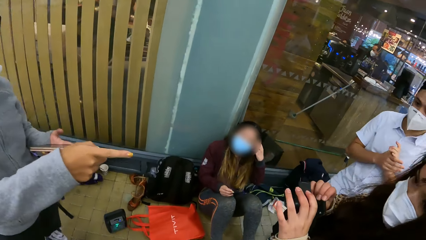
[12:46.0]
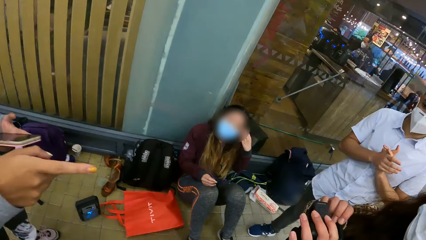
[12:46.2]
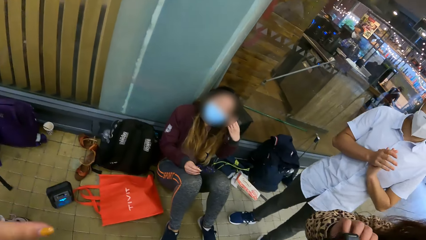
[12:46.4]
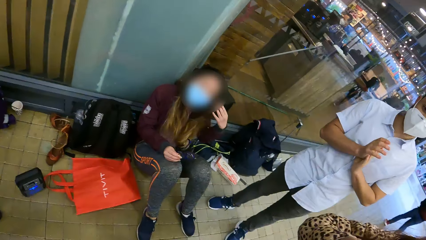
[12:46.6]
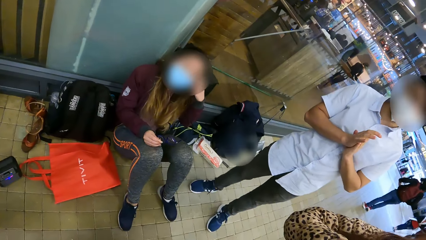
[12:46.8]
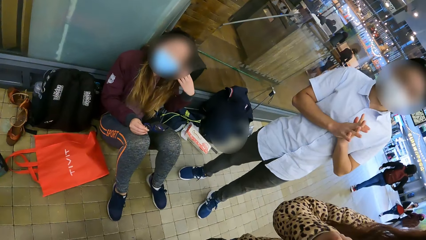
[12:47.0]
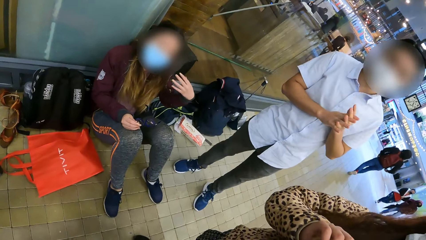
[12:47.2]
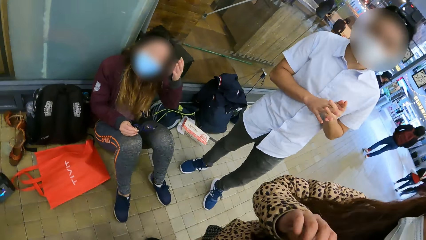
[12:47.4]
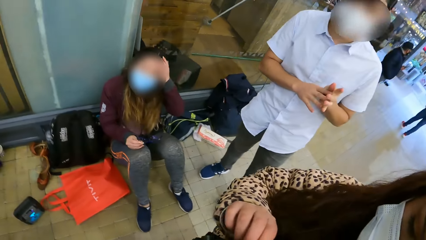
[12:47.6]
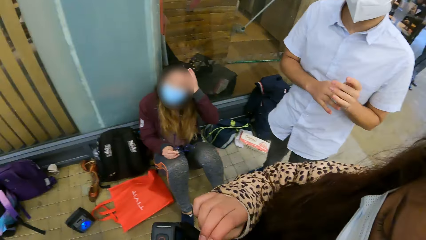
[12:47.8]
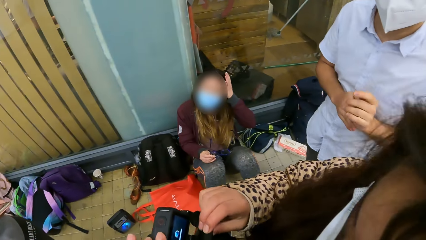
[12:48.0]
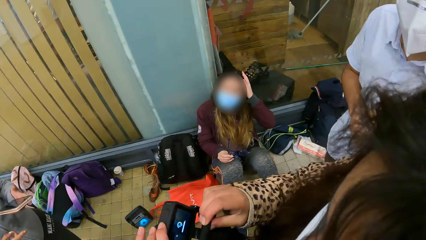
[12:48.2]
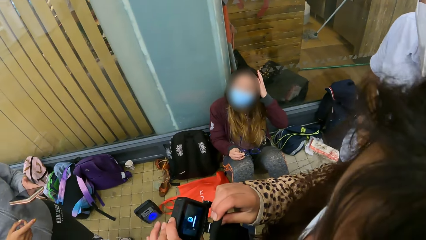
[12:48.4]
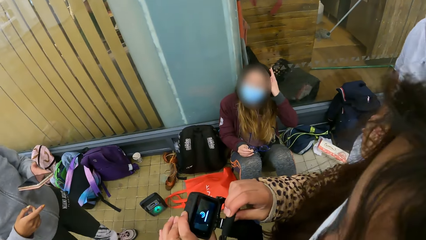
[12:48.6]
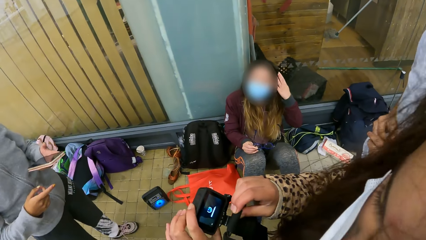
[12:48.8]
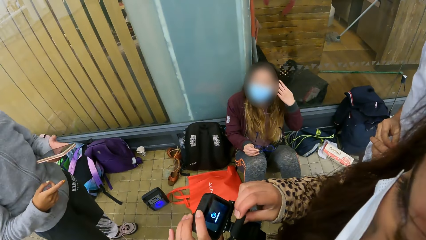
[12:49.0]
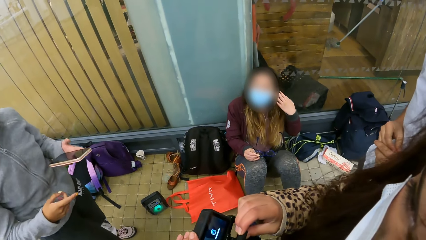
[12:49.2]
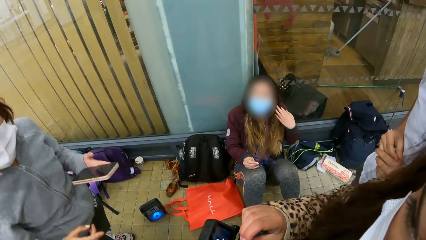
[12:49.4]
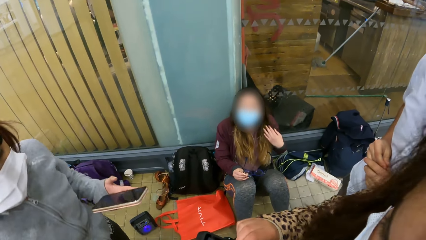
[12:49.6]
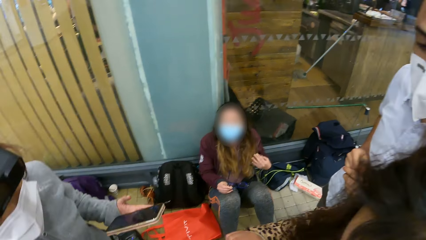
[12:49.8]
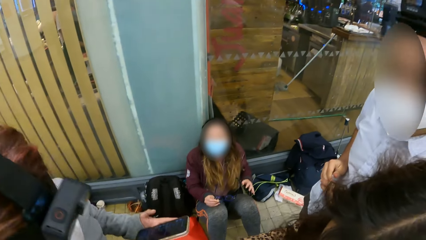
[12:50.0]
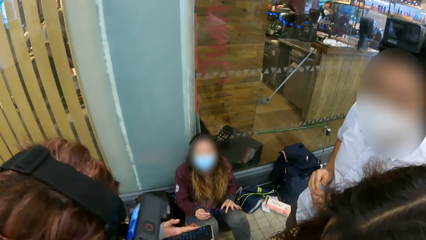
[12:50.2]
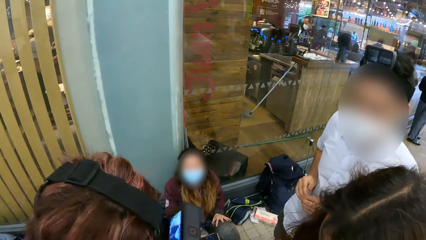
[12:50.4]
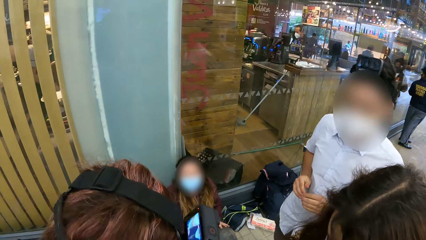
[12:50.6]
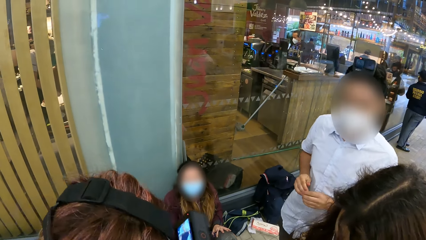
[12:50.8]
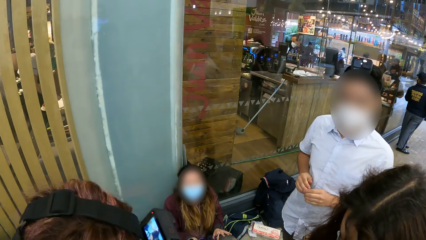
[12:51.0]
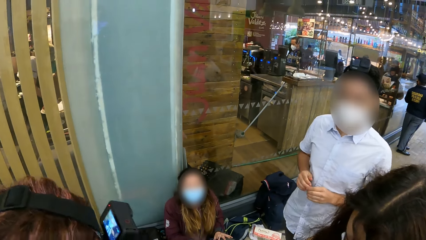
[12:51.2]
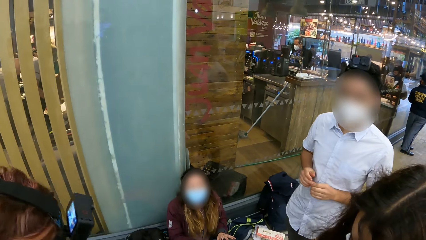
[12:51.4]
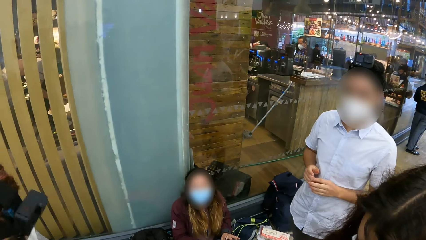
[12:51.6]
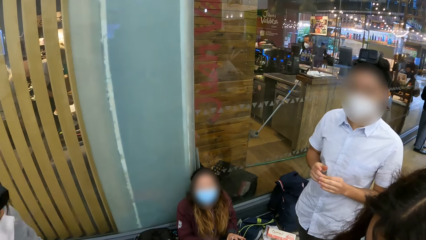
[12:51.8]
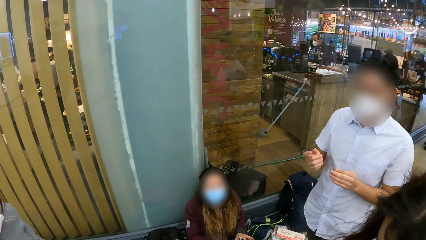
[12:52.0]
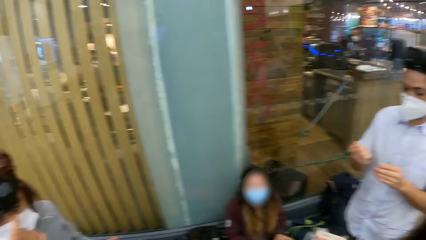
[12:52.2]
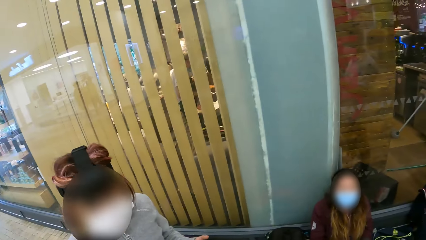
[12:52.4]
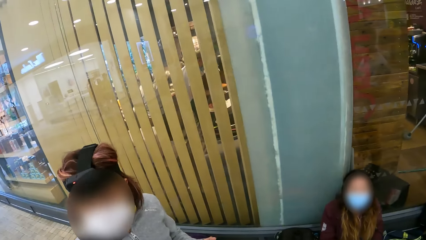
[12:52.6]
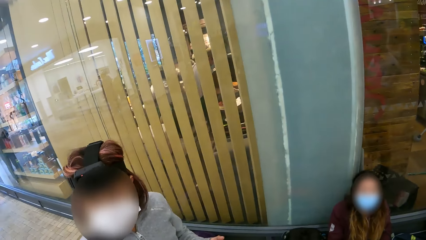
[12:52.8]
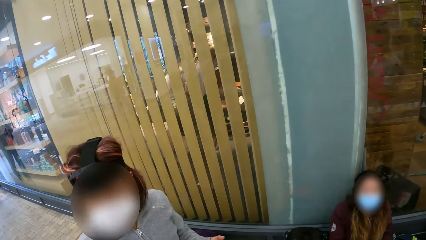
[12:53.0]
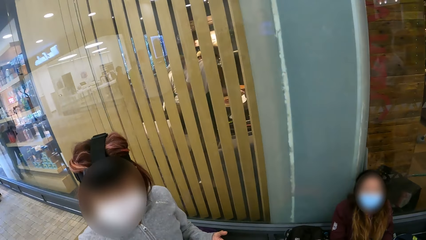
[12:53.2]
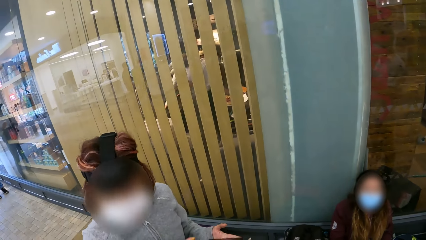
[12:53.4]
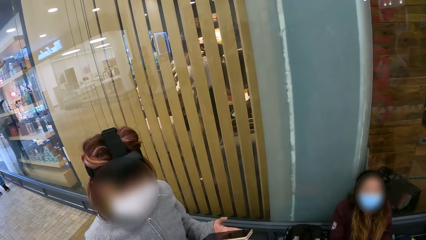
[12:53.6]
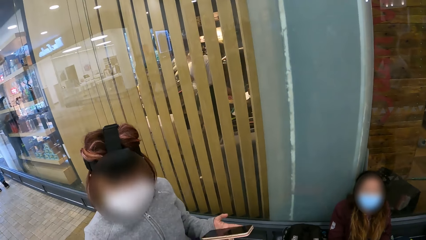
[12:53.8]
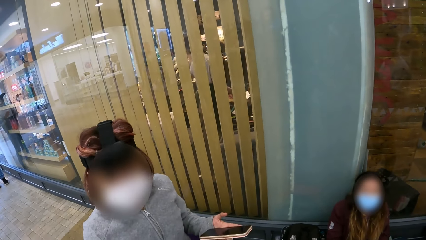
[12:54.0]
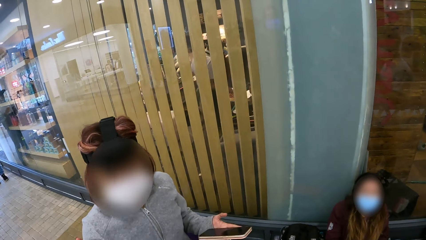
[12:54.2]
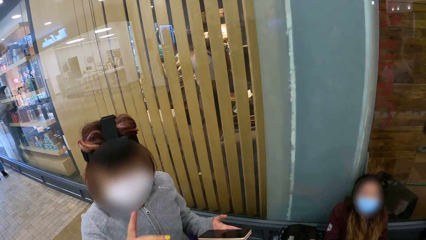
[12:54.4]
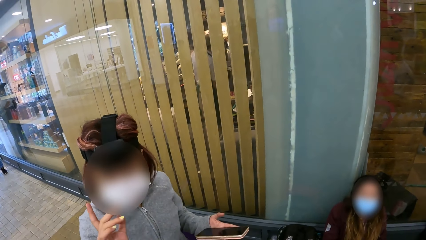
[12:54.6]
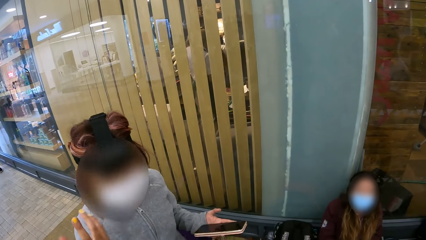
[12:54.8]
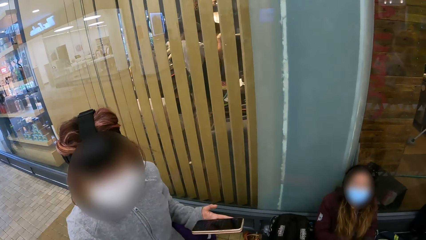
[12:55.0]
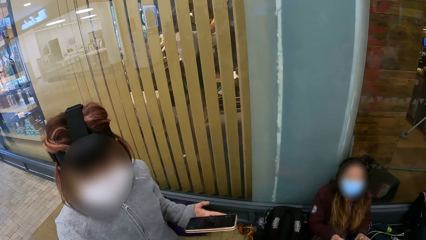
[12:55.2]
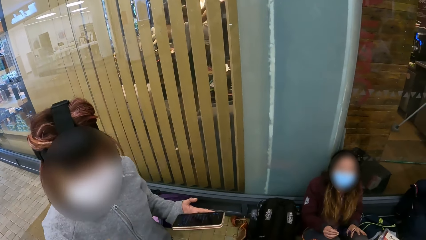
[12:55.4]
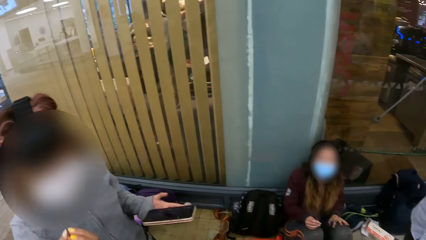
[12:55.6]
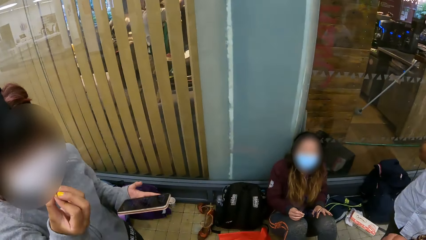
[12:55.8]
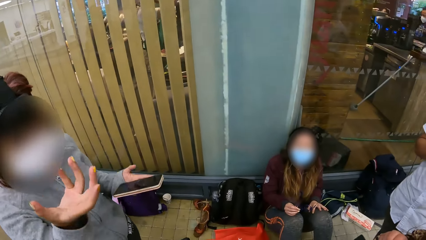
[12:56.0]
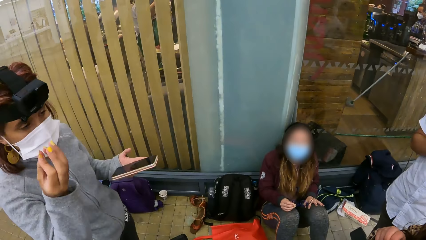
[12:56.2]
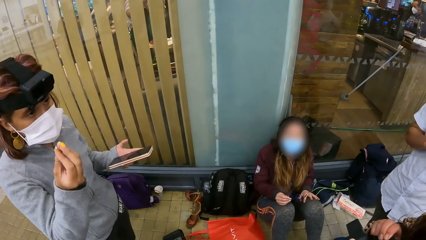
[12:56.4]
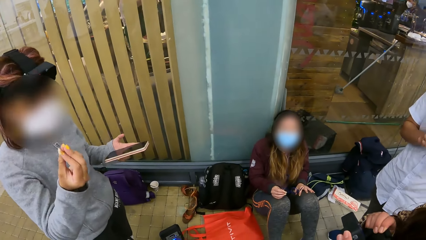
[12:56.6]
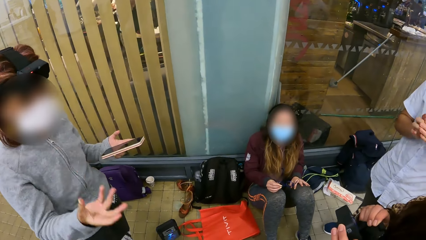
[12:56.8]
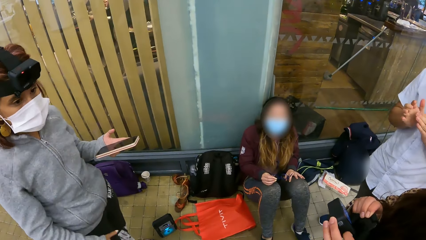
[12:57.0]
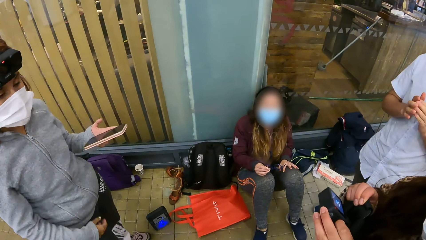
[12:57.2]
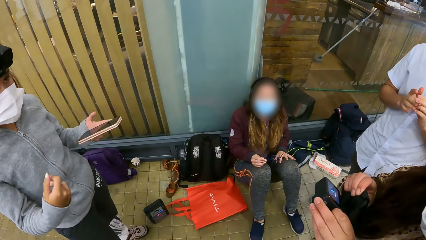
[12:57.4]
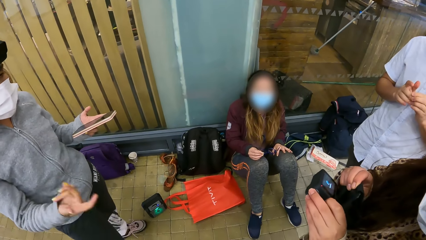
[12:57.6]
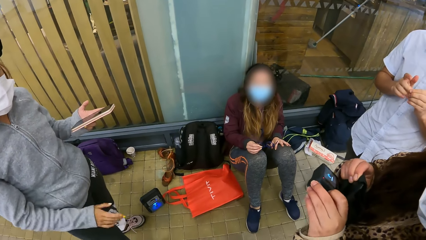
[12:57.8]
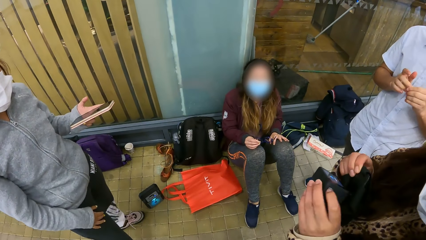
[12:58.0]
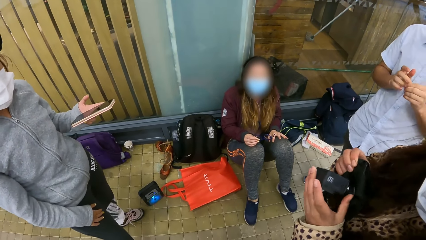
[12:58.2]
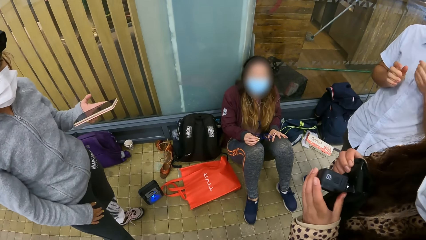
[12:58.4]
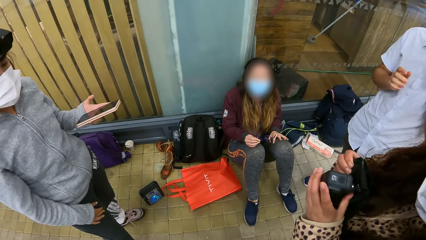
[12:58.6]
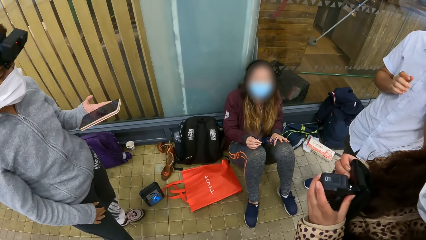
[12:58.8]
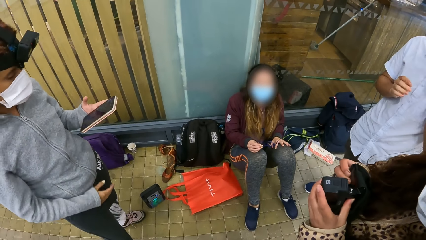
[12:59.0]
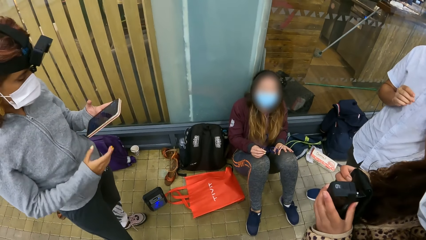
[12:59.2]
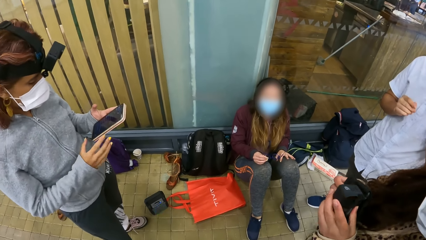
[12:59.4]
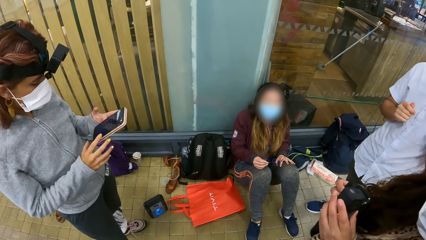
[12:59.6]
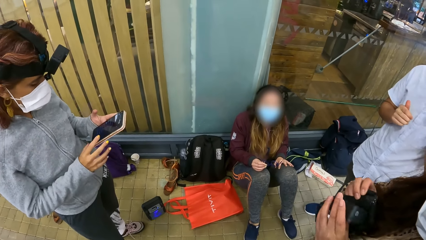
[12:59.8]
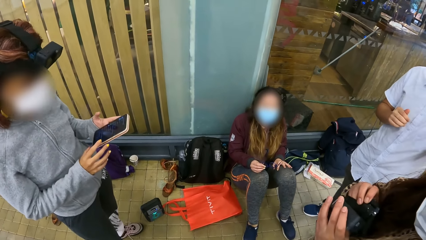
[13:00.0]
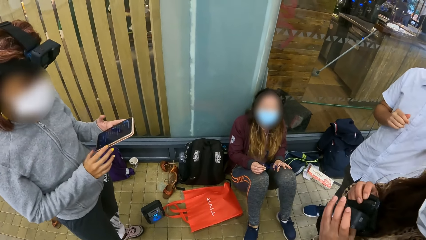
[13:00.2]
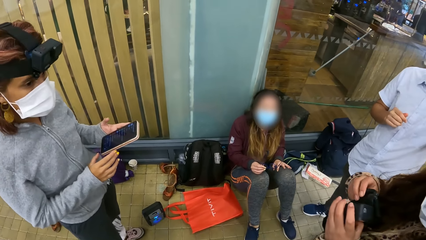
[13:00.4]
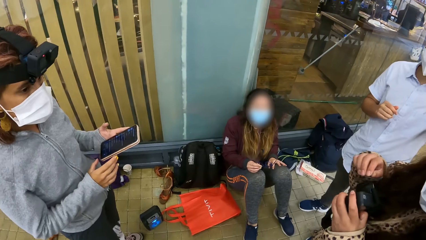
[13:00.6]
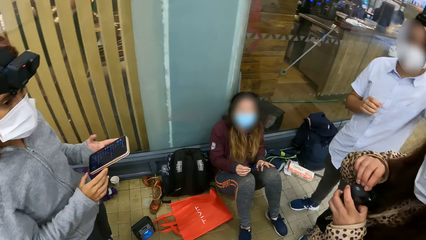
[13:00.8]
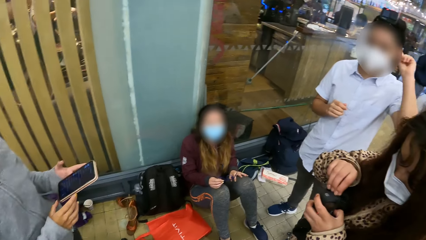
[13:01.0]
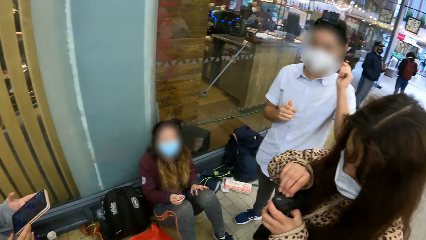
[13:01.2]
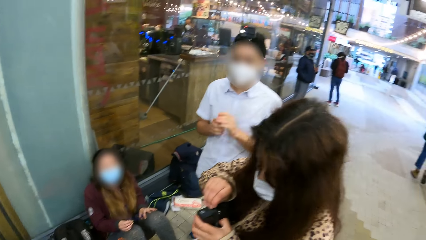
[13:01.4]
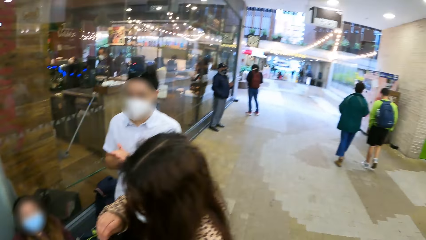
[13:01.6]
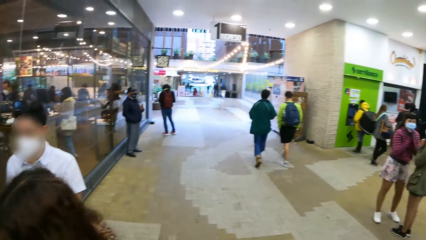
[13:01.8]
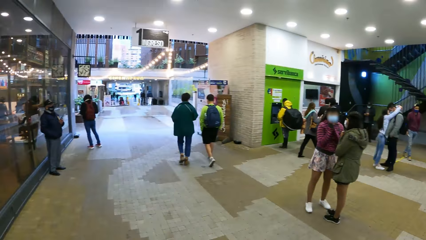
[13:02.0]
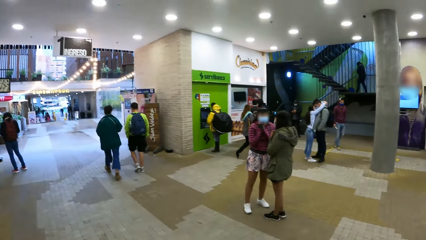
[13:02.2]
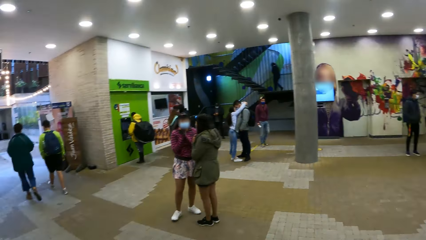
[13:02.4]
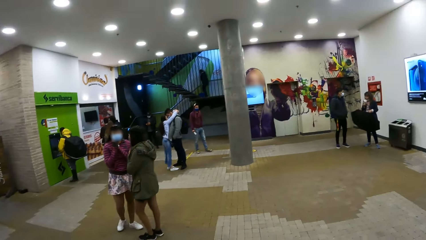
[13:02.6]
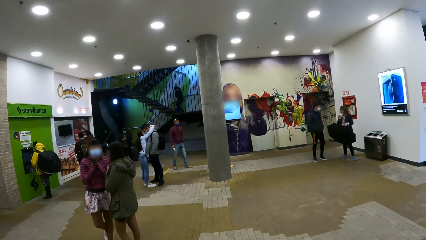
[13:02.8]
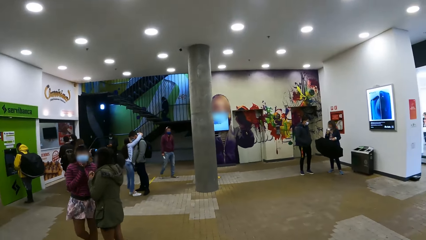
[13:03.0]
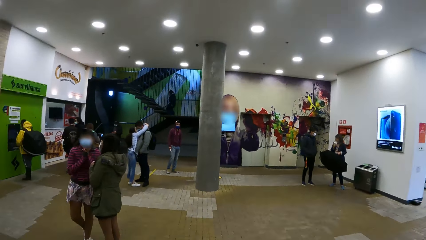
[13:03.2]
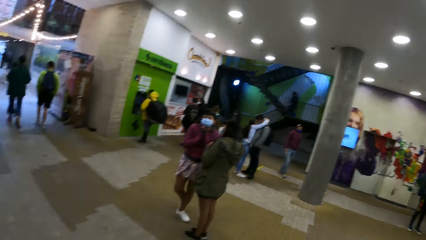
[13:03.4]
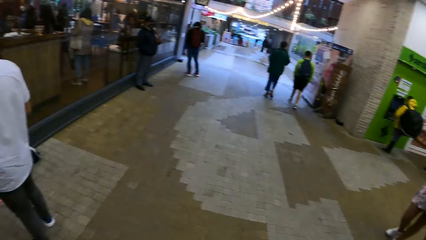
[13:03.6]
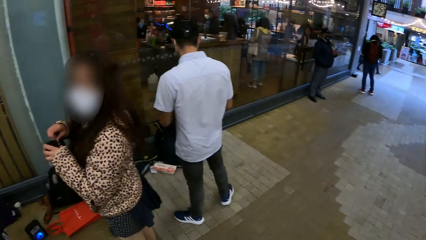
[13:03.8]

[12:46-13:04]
The camera wearer turns around.
